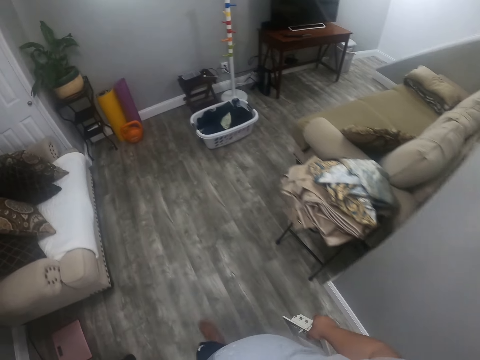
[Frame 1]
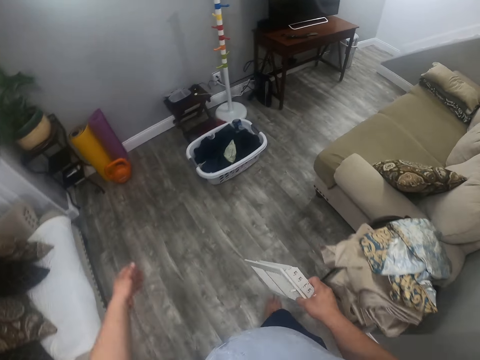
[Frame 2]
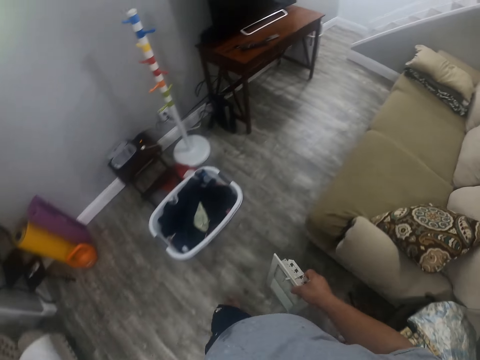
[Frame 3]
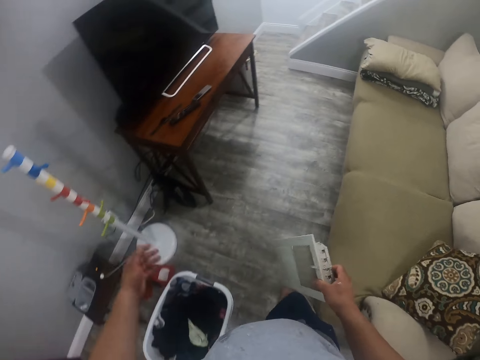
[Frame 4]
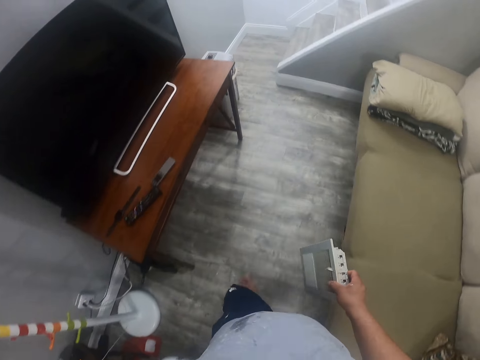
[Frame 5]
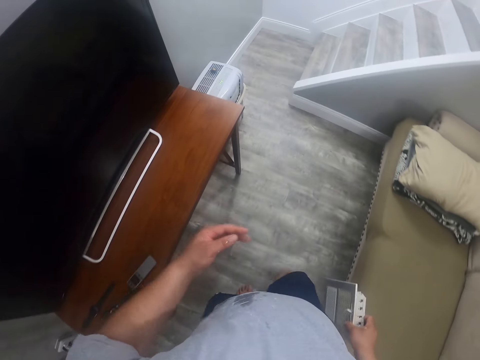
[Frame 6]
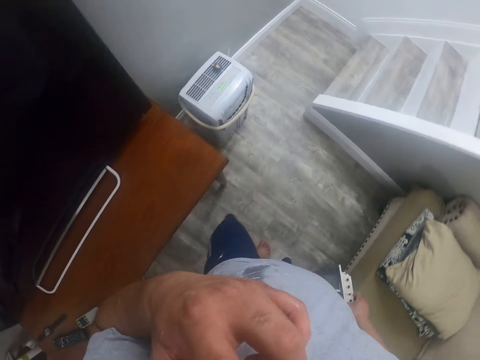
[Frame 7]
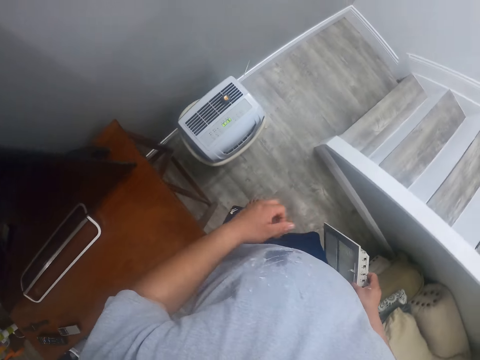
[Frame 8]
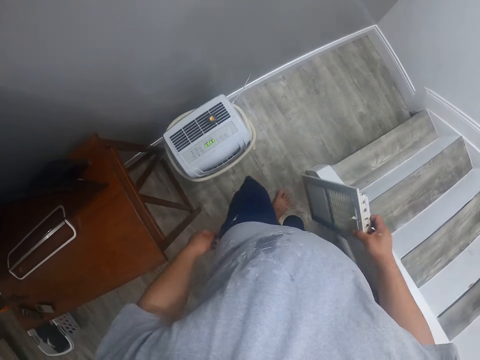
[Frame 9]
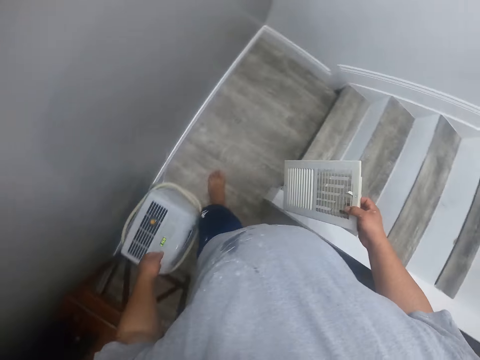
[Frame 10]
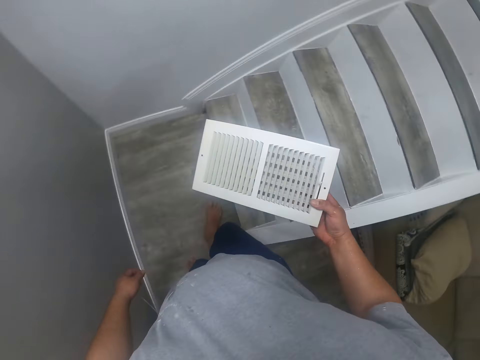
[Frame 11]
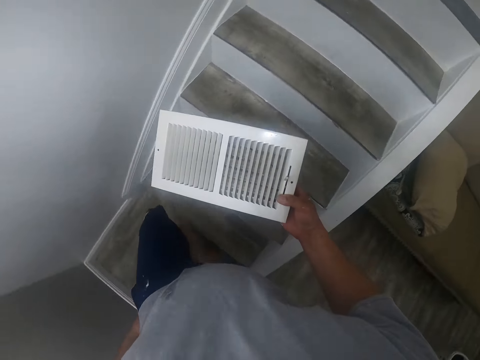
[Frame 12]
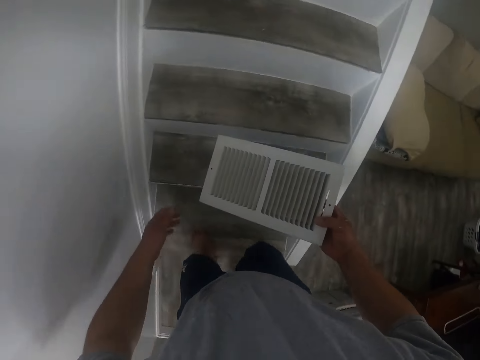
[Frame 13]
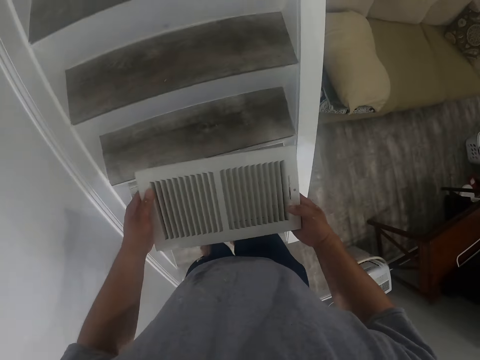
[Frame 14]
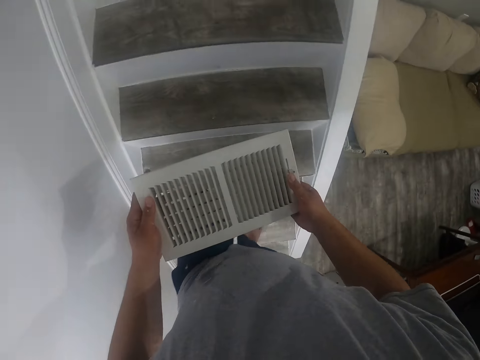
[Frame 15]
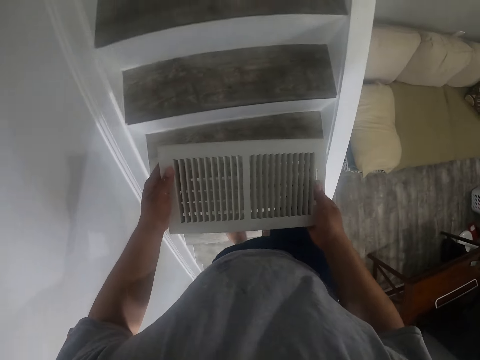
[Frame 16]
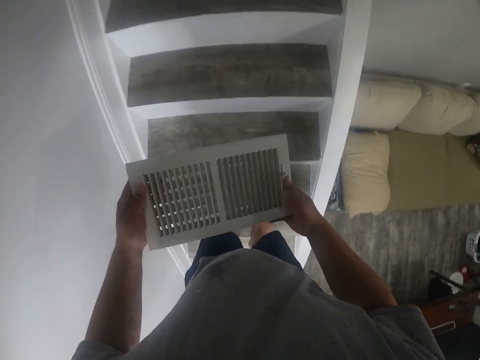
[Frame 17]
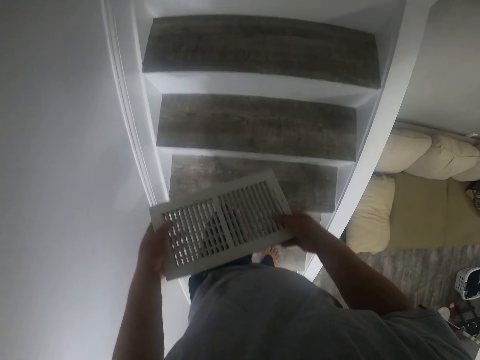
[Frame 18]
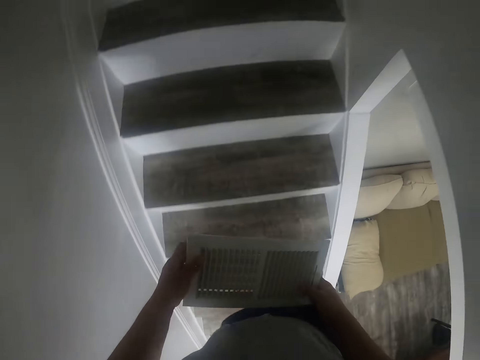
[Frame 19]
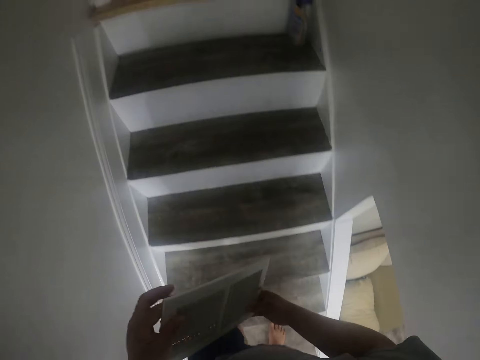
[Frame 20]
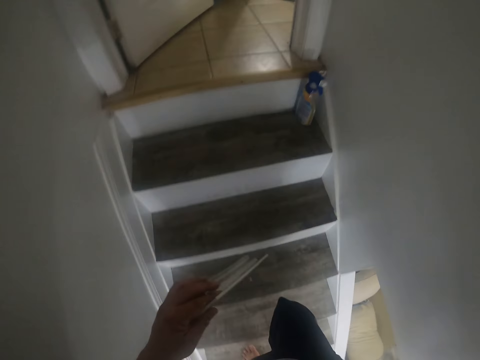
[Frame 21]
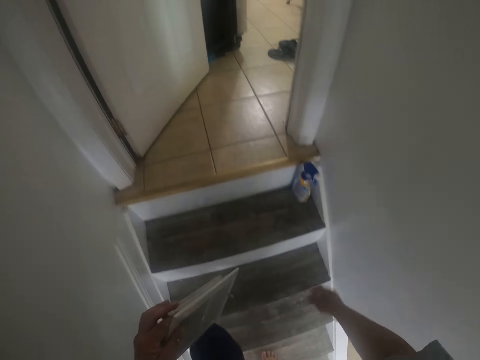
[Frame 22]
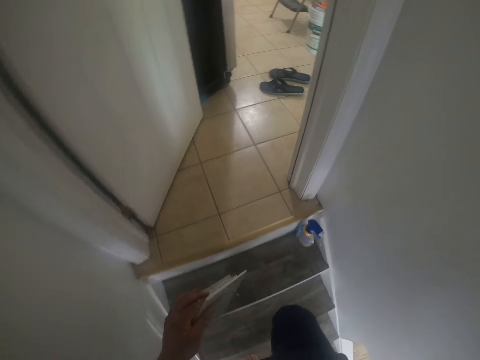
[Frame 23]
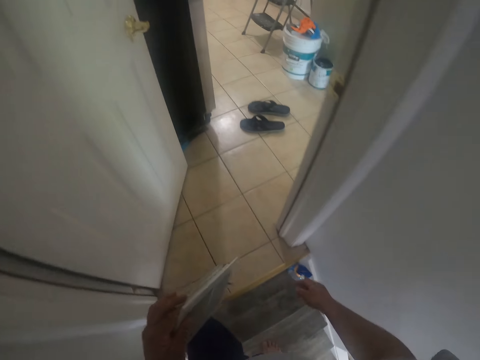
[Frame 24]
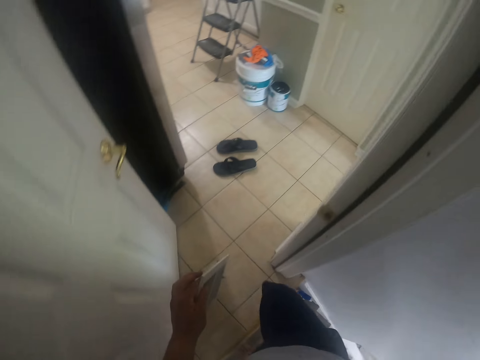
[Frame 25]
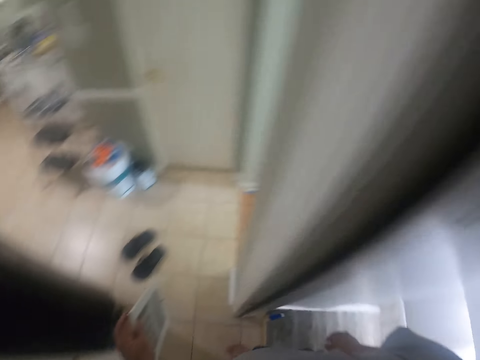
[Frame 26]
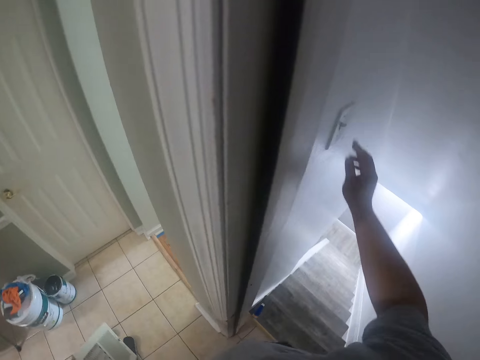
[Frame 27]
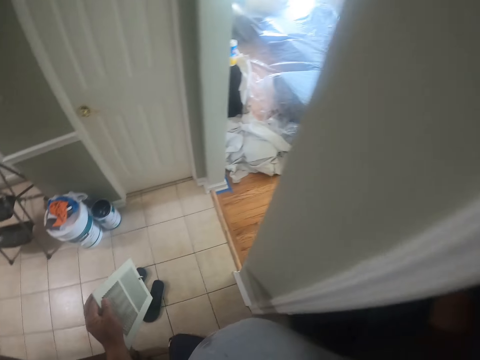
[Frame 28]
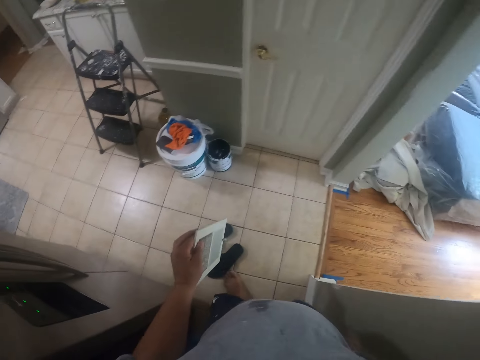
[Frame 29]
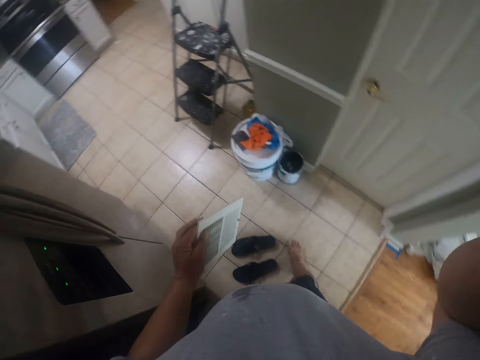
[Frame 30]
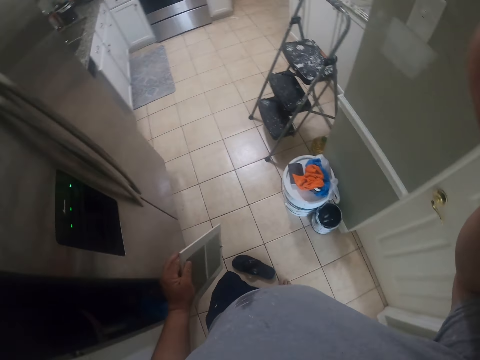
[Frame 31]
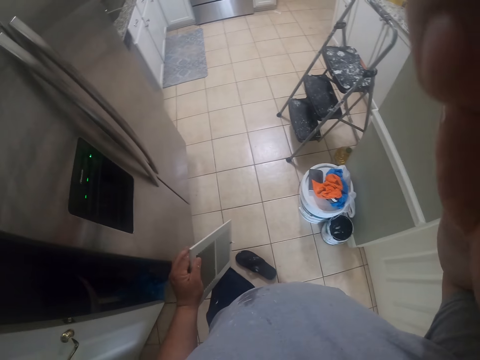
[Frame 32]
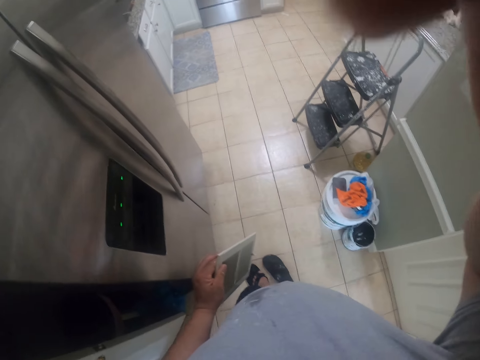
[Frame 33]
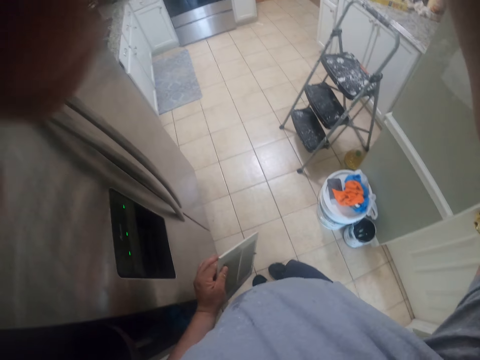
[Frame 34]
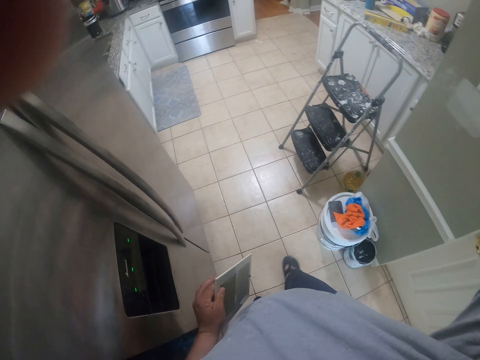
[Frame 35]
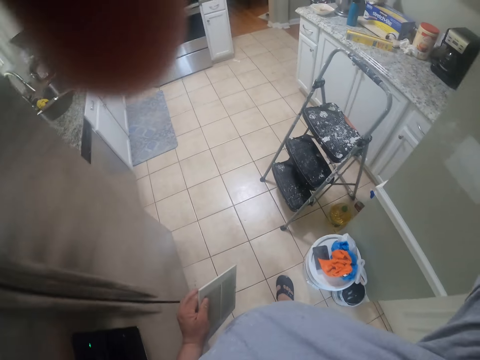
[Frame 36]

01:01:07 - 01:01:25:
The camera wearer touches his face with his left hand. He removes something from his mouth. He walks and climbs the stairs. He closes the door. He adjusts the camera on his head with his right hand.
